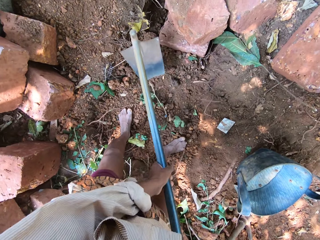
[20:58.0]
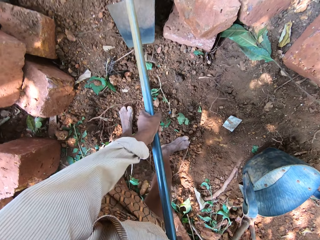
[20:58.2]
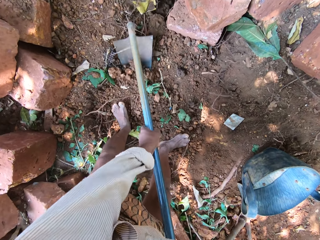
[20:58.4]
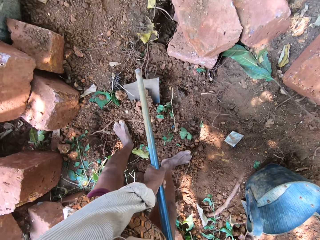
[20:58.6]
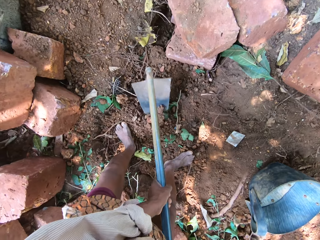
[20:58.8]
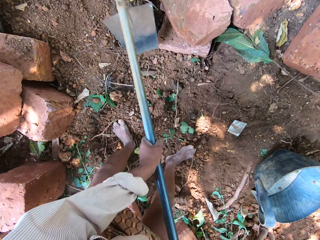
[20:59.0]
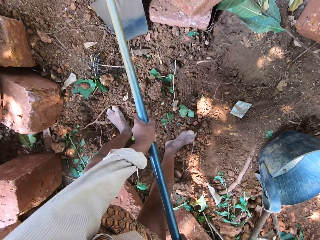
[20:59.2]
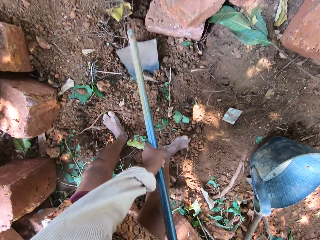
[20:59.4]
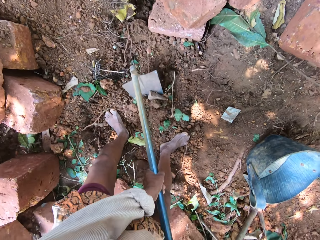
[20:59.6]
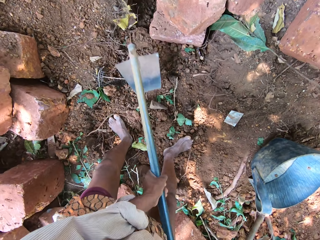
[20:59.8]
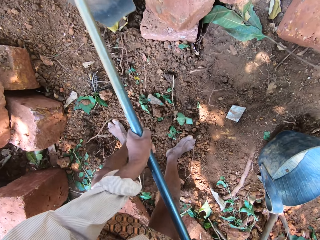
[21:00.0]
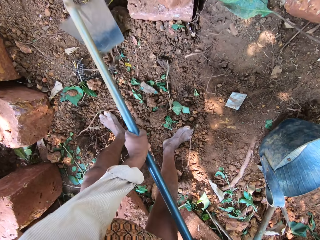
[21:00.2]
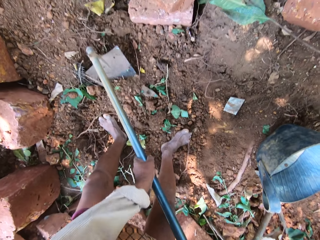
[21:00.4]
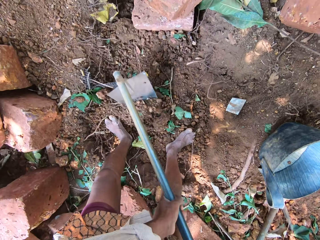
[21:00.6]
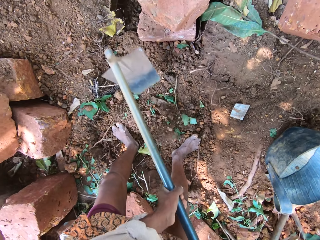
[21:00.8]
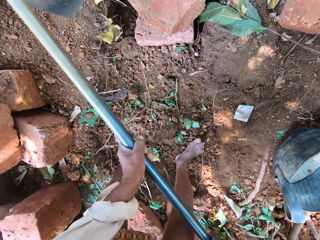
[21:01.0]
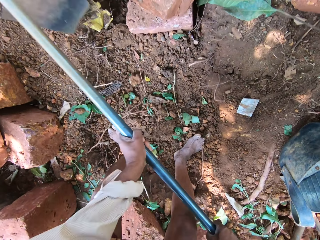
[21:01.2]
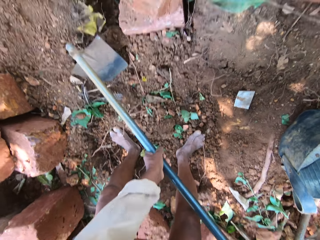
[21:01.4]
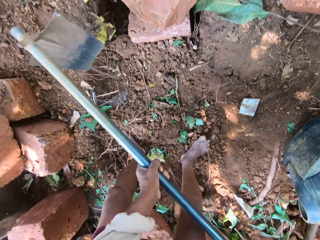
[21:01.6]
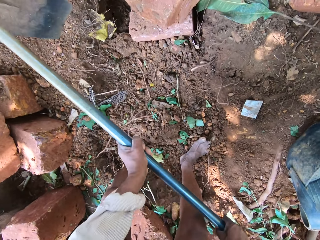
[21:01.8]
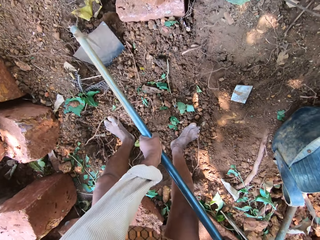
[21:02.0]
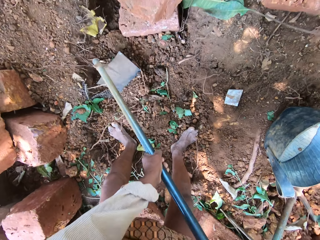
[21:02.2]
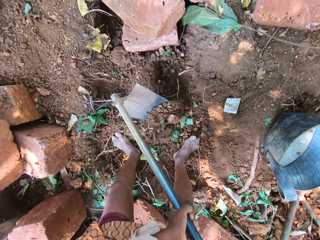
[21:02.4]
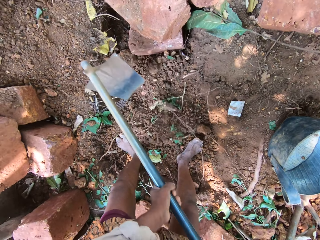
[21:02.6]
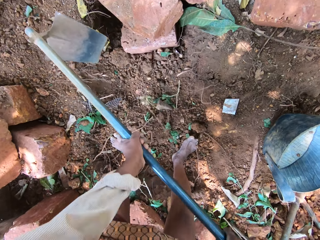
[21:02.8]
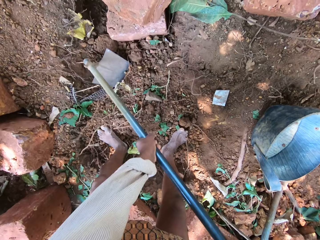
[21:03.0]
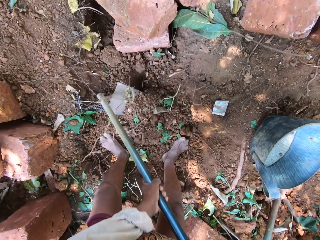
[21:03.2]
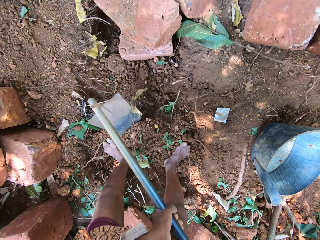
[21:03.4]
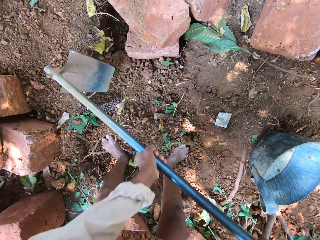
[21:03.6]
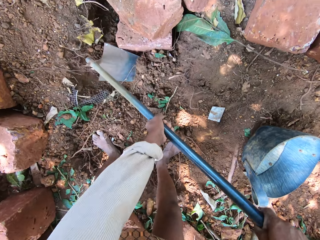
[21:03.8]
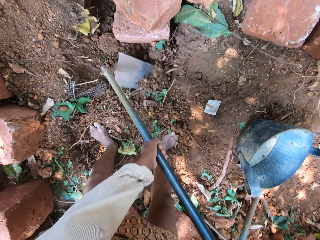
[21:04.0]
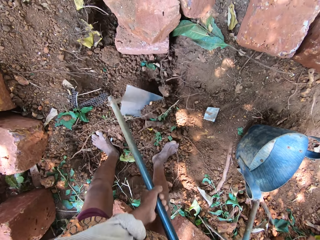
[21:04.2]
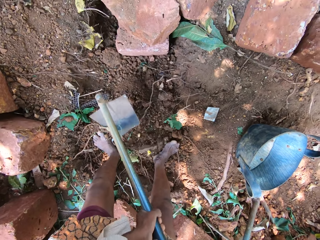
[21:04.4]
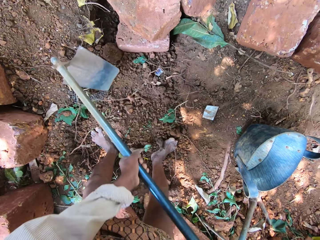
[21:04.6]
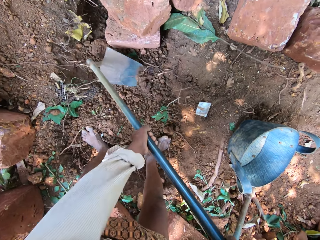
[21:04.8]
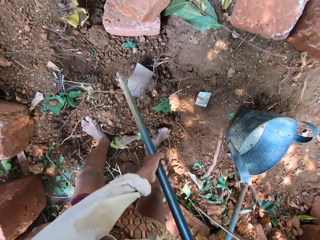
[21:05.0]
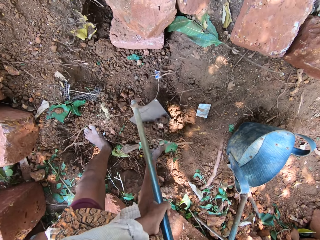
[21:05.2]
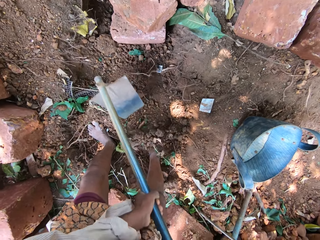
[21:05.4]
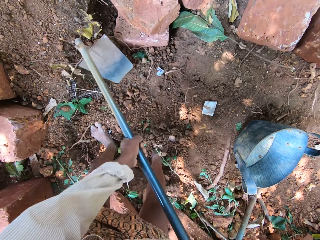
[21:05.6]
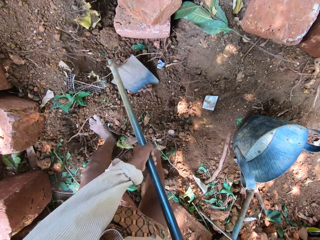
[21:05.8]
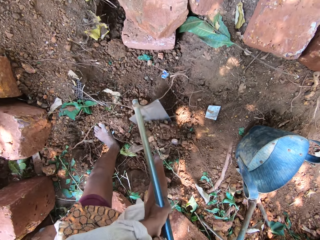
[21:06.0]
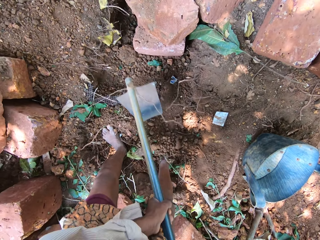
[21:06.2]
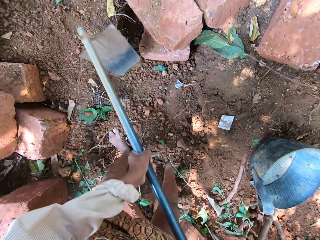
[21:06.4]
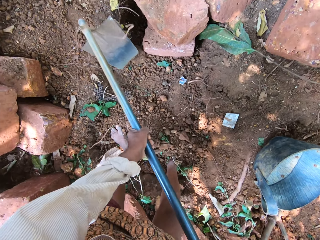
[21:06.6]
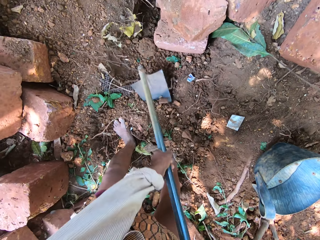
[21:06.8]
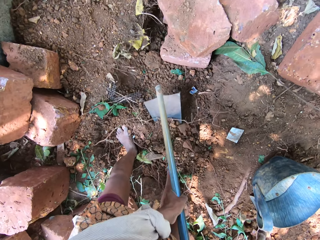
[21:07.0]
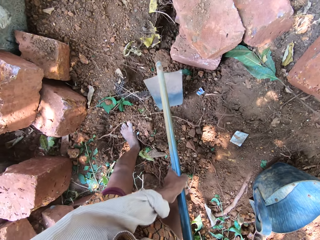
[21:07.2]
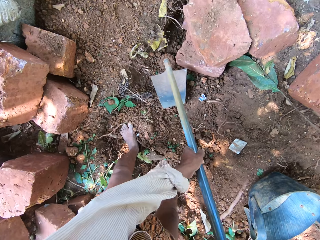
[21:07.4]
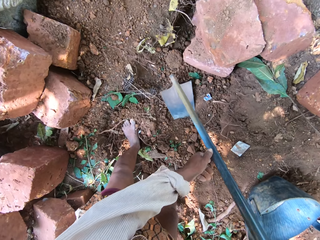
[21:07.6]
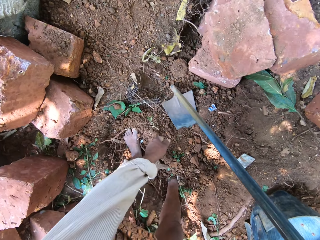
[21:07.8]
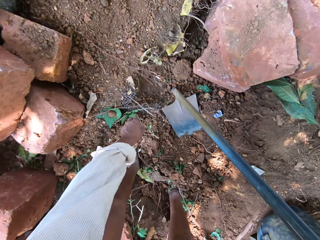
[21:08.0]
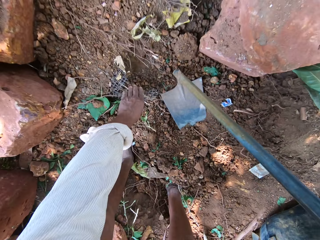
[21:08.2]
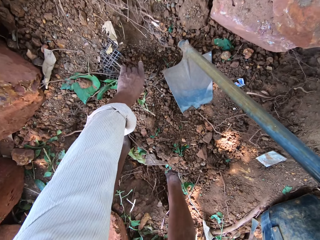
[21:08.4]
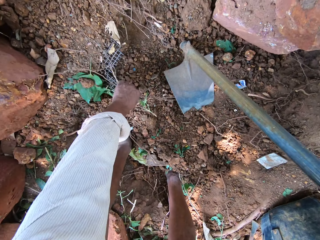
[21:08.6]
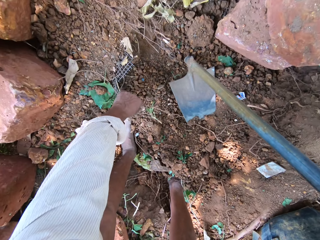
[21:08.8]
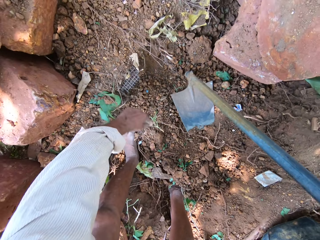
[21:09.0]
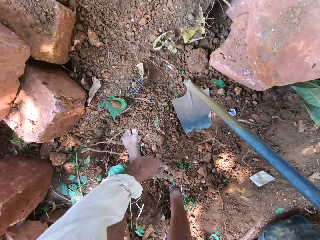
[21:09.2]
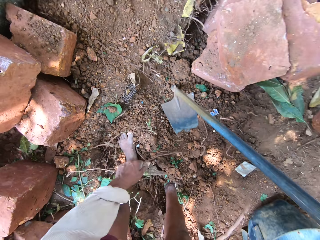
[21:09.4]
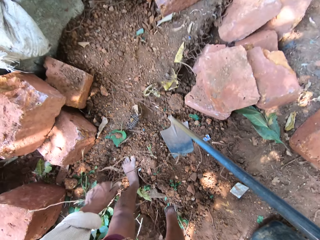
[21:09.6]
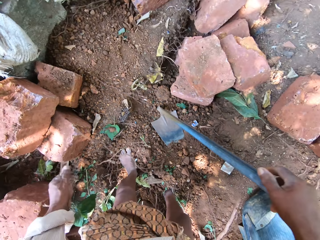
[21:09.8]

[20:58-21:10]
The camera wearer removes his left hand from the hoe. He moves the mesh on the ground. He removes a root from the sand with his left hand.

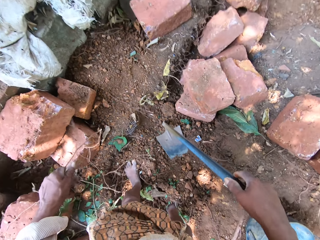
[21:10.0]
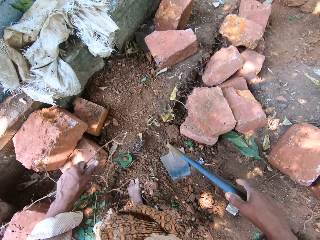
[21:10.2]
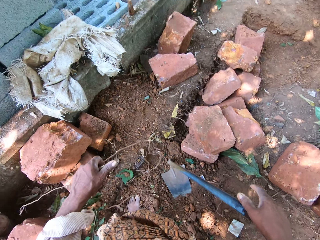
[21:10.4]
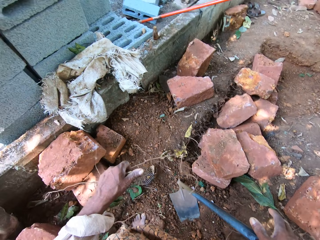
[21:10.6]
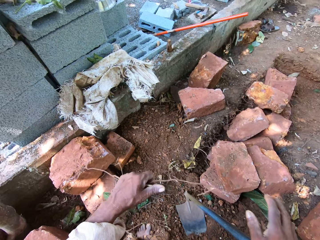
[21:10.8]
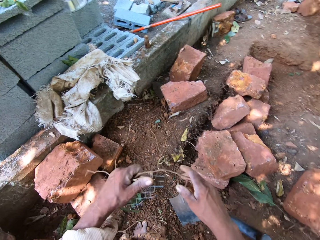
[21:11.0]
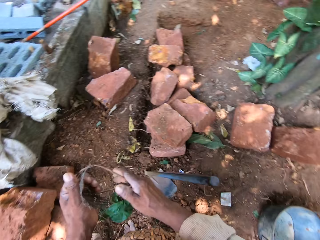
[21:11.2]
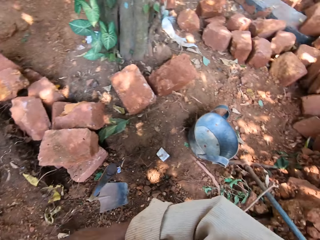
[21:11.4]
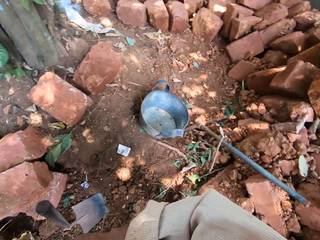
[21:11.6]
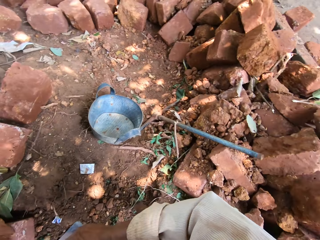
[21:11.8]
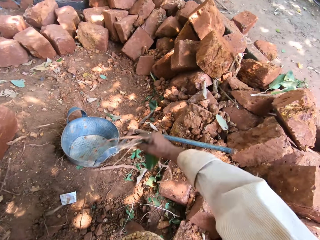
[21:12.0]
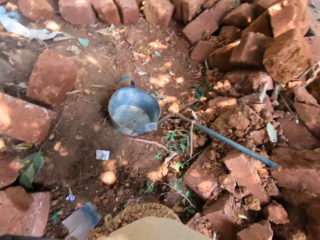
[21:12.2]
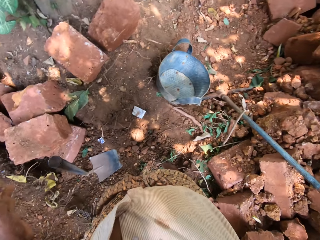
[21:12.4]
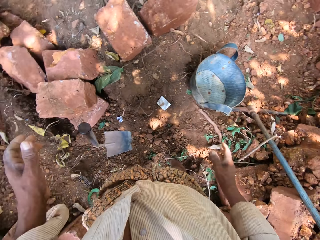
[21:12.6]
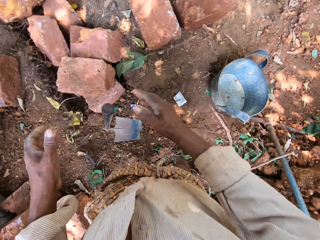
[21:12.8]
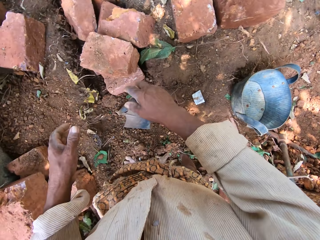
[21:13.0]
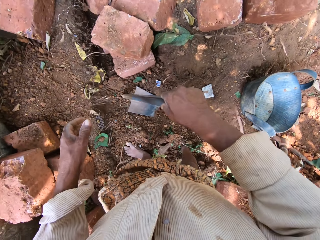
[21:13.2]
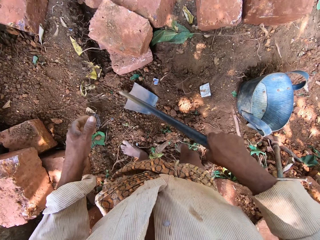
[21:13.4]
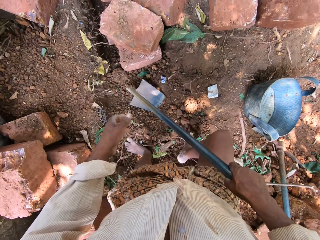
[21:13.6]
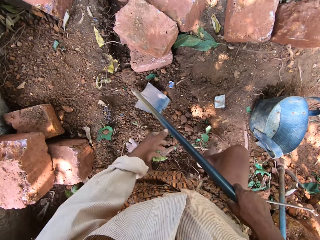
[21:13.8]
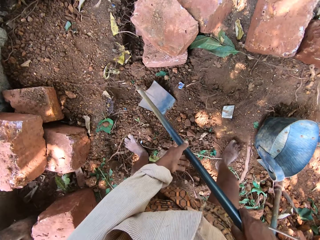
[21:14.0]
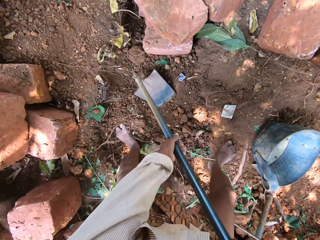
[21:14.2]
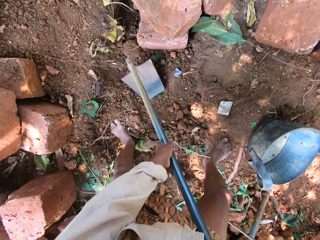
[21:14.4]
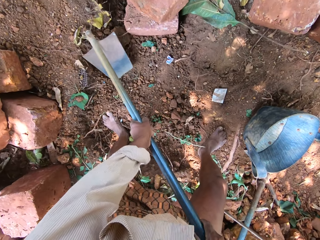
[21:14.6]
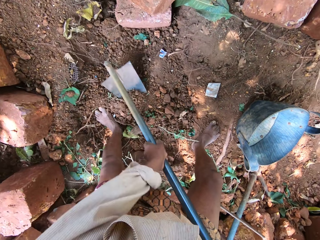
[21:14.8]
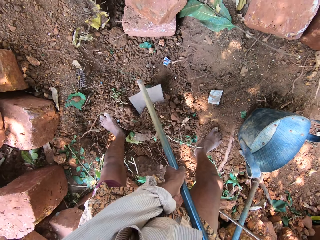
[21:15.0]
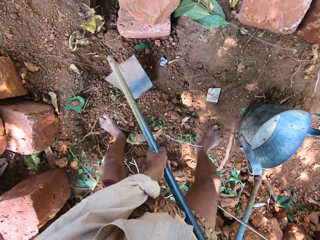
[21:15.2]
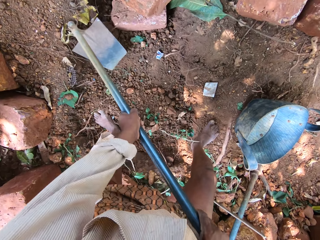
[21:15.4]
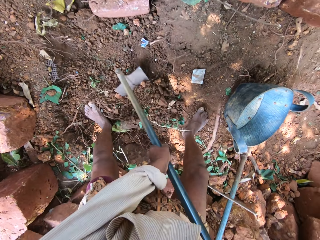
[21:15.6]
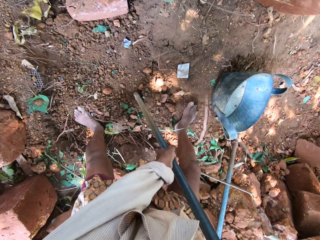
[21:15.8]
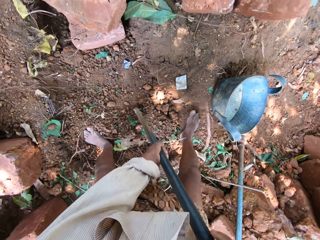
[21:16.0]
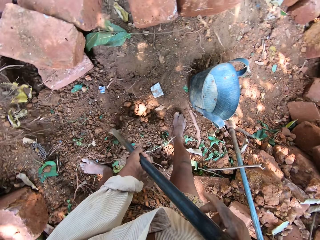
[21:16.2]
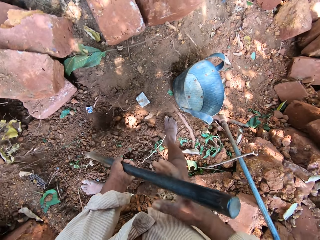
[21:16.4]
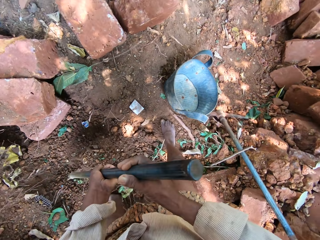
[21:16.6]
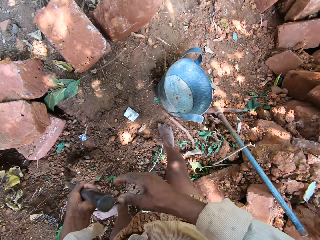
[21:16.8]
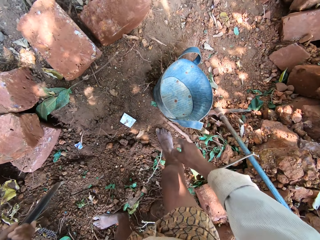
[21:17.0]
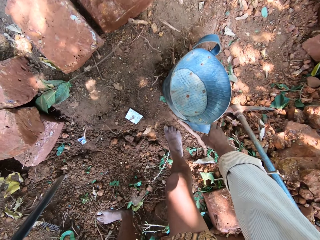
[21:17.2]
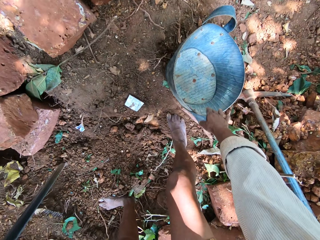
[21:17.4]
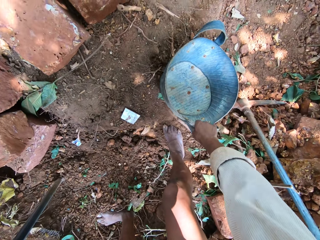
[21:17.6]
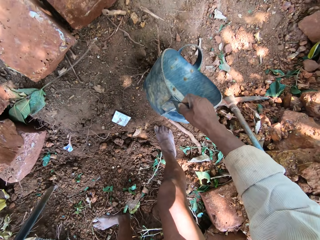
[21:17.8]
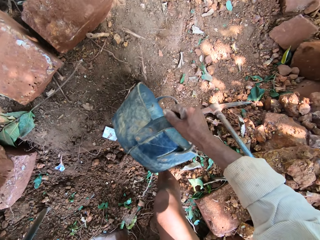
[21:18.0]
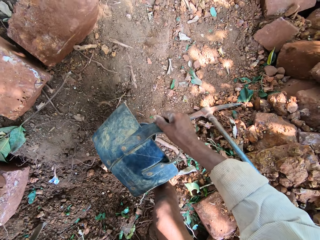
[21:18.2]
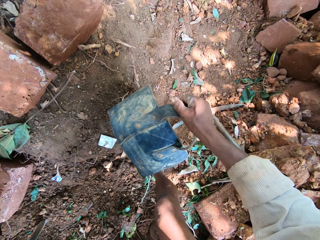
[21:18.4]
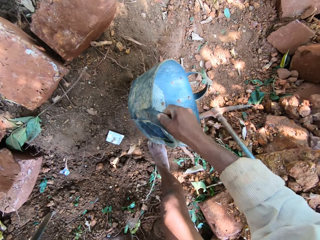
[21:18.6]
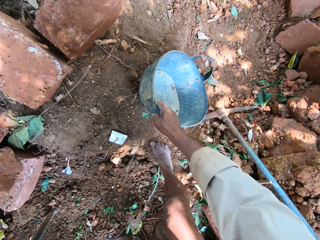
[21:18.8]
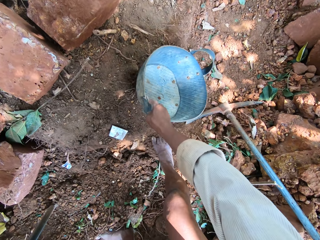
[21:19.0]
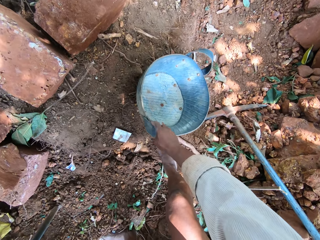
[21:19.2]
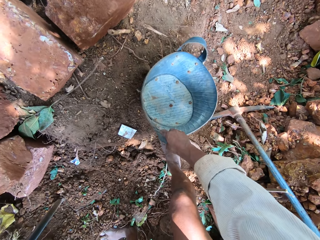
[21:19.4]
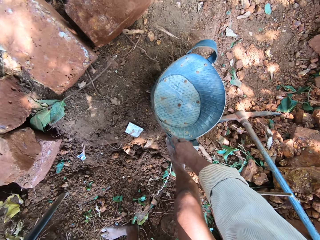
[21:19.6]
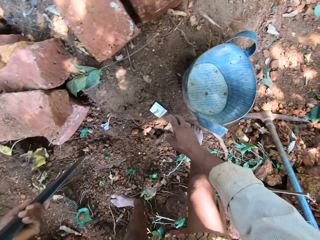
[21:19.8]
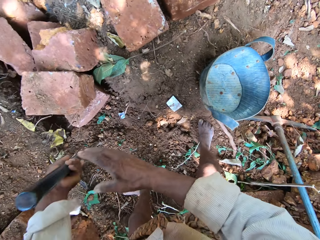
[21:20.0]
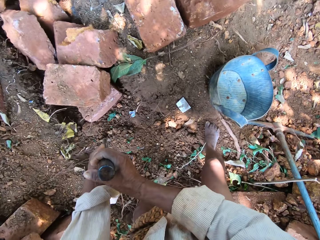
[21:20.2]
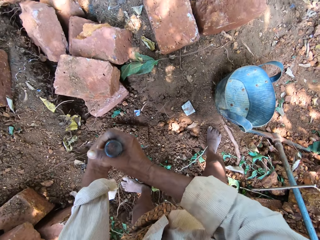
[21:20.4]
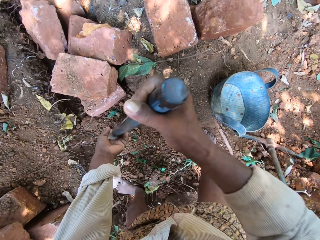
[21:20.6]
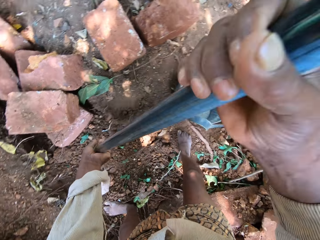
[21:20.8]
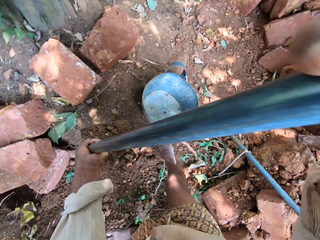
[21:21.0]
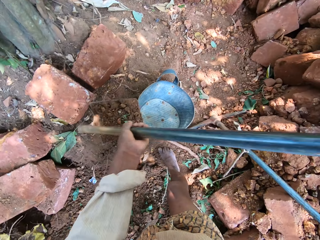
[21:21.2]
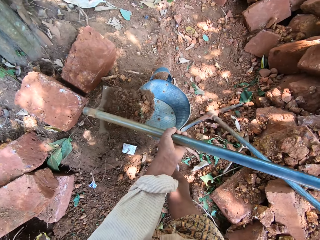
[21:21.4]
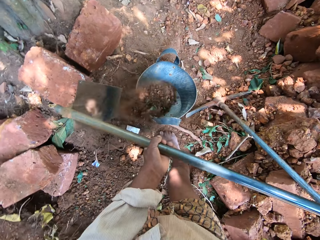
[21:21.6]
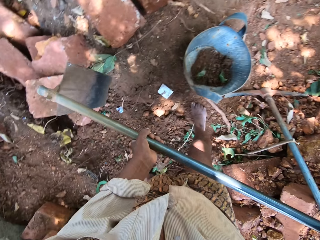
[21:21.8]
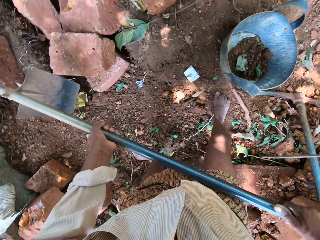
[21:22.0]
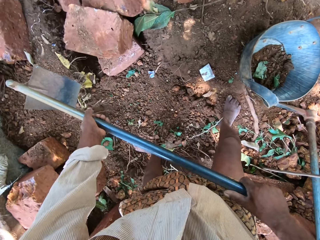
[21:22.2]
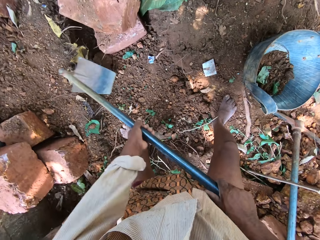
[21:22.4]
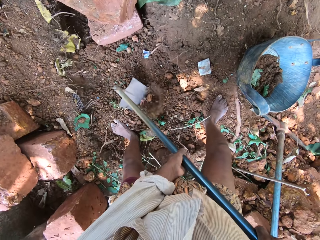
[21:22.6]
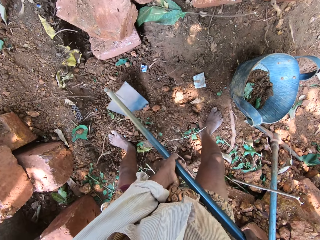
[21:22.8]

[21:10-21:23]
The camera wearer removes his right hand from the hoe. He holds the root in his hands. He throws the root in his right hand to the ground. He holds the hoe on the ground with his right hand. He holds the hoe in his hands. He gathers sand on the ground with the hoe in his hands. He scoops sand or soil from the ground with the hoe in his right hand. He drops the hoe in his hands on the ground. He removes his right hand from the hoe. He moves the bucket. He picks up the head pan from the ground with his right hand. He drops the head pan in his right hand on the ground. He holds the hoe in his hands. He lifts the hoe from the ground with his hands. He pours the sand from the hoe in his hands into the head pan on the ground. He digs the soil with the hoe.
